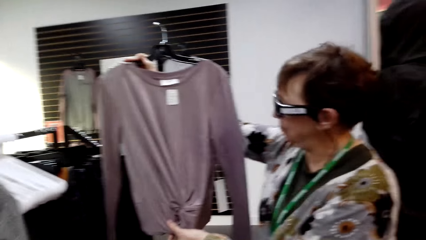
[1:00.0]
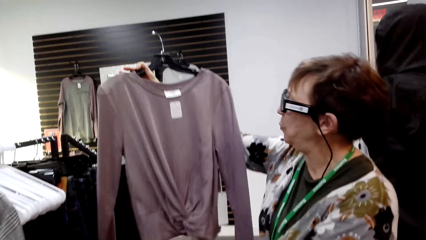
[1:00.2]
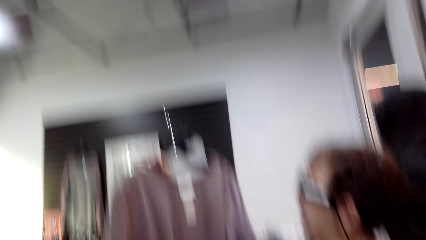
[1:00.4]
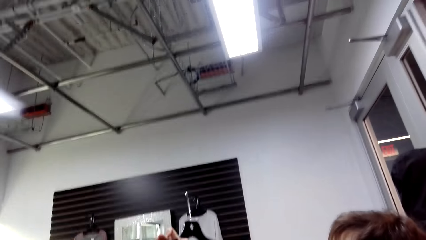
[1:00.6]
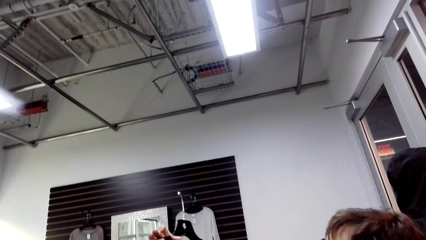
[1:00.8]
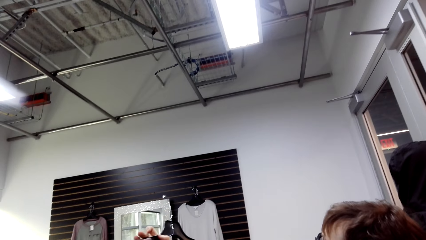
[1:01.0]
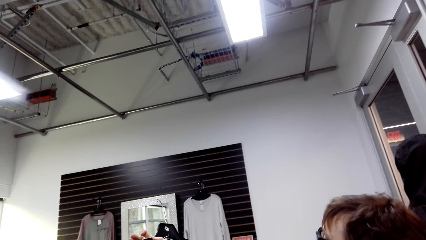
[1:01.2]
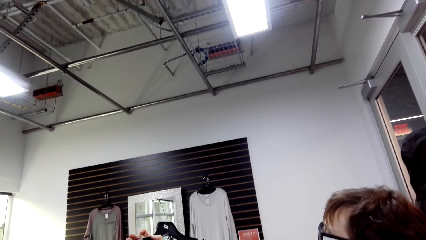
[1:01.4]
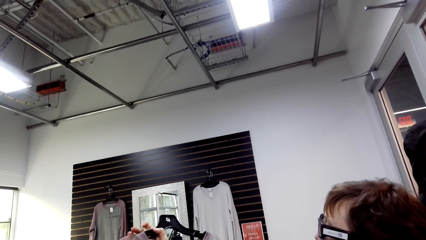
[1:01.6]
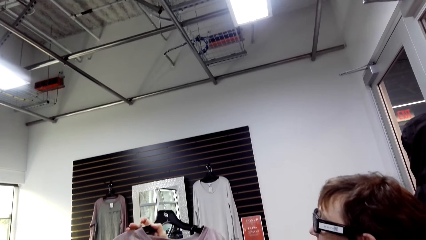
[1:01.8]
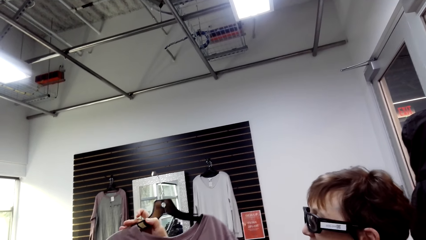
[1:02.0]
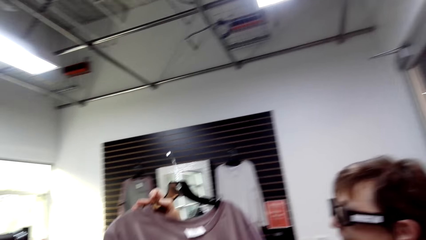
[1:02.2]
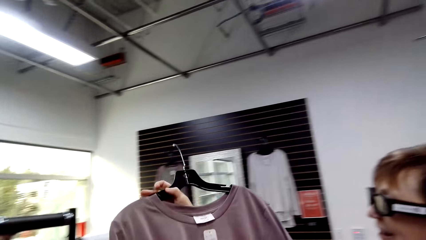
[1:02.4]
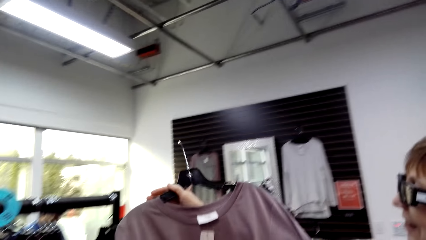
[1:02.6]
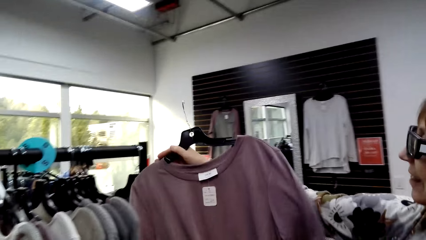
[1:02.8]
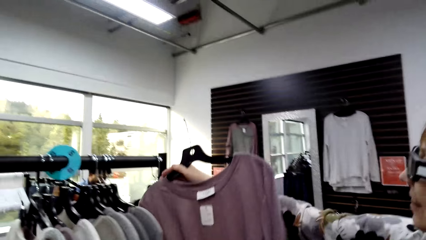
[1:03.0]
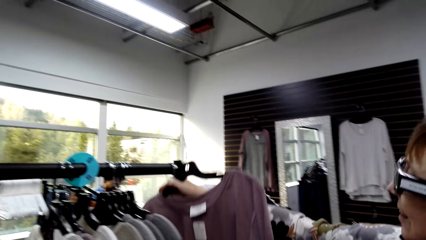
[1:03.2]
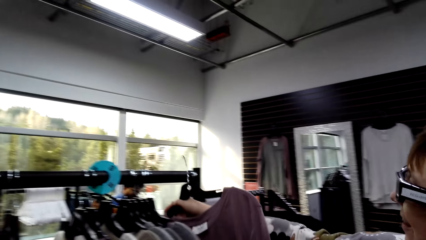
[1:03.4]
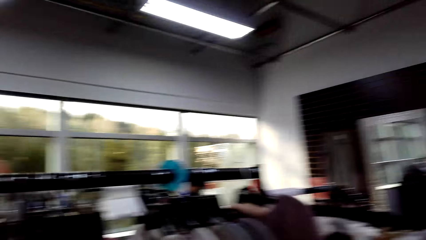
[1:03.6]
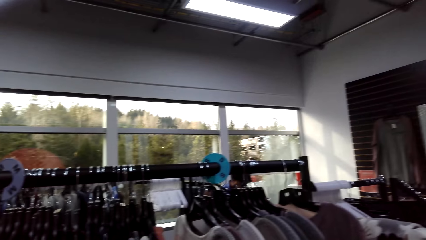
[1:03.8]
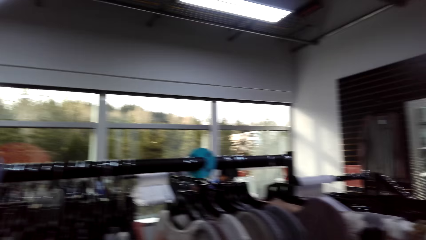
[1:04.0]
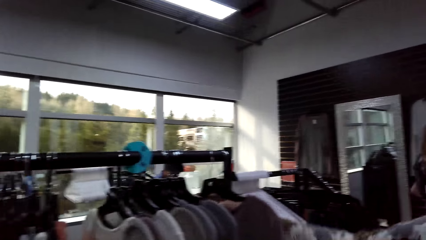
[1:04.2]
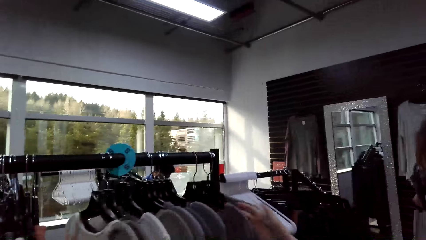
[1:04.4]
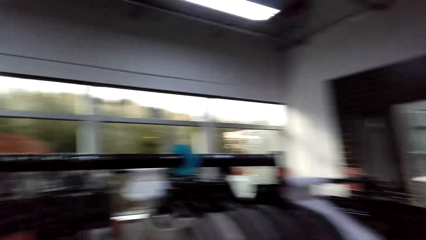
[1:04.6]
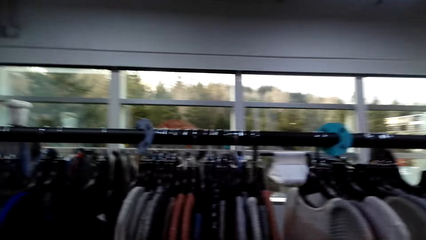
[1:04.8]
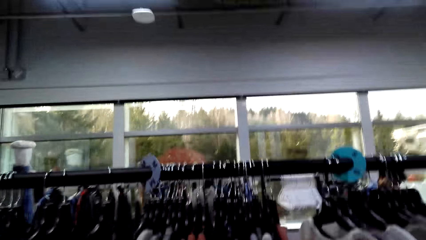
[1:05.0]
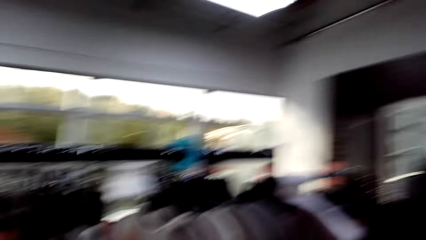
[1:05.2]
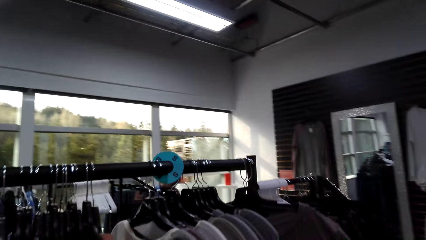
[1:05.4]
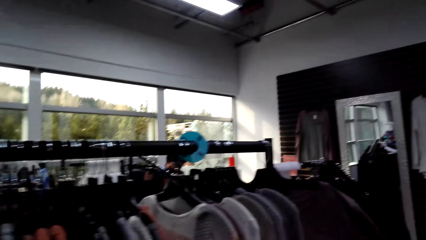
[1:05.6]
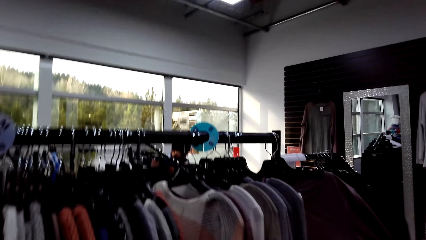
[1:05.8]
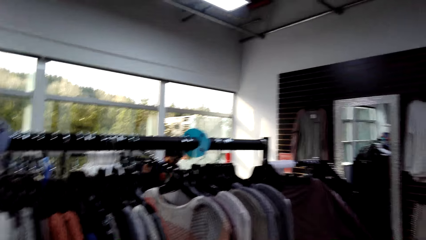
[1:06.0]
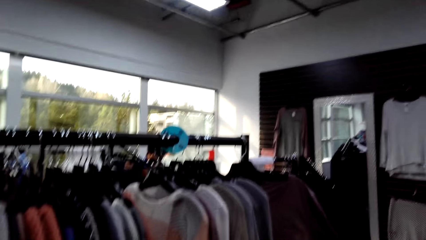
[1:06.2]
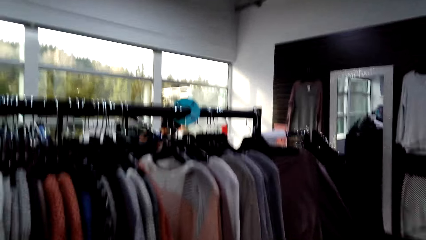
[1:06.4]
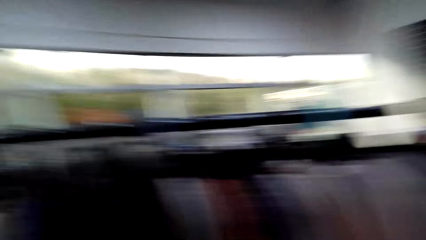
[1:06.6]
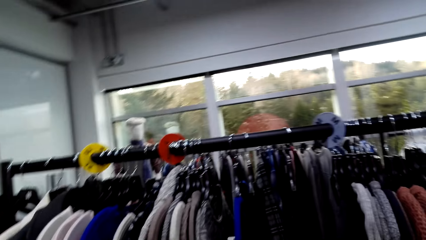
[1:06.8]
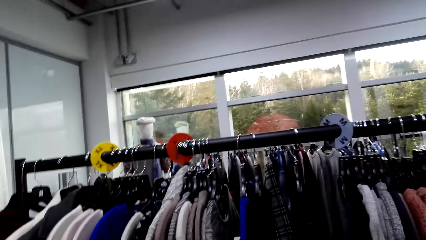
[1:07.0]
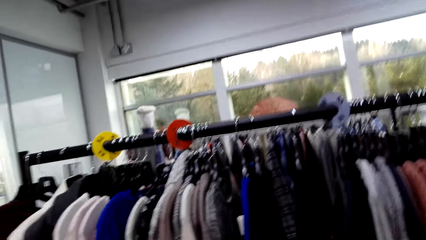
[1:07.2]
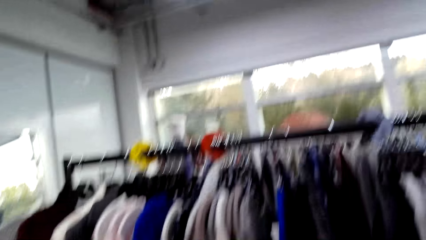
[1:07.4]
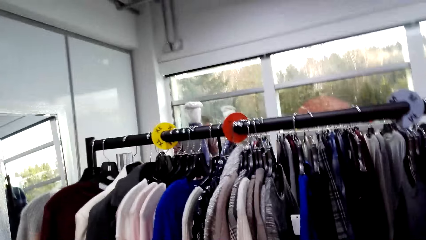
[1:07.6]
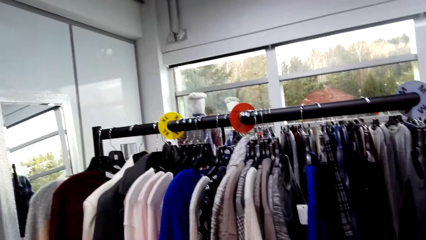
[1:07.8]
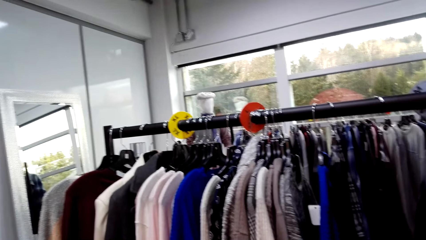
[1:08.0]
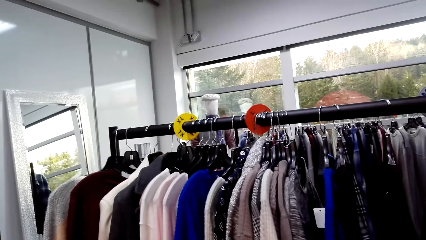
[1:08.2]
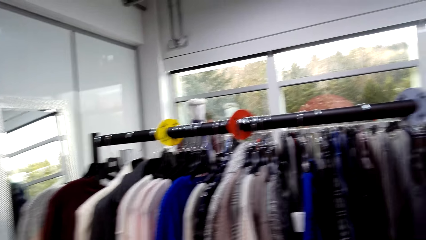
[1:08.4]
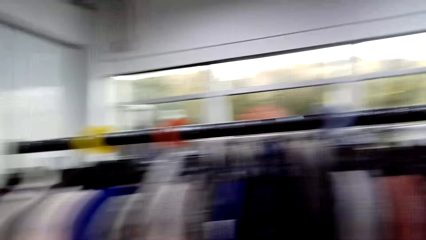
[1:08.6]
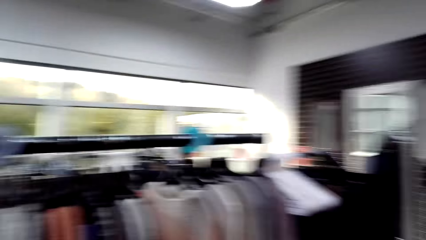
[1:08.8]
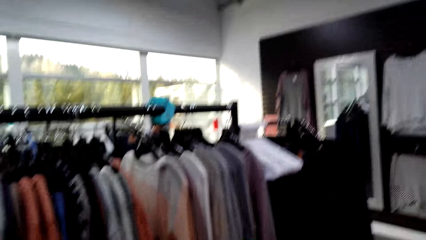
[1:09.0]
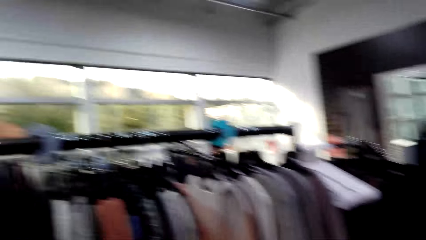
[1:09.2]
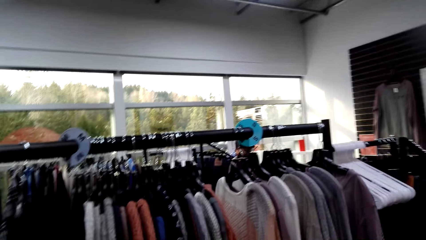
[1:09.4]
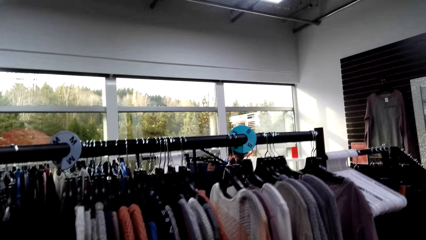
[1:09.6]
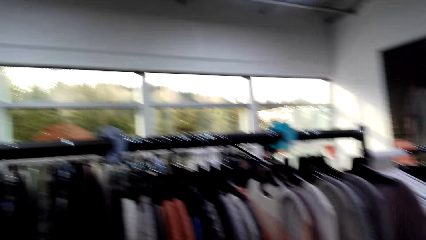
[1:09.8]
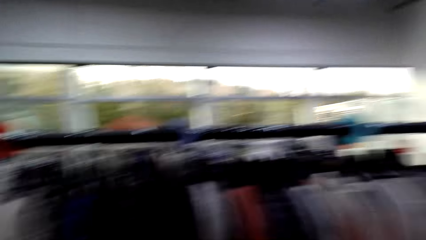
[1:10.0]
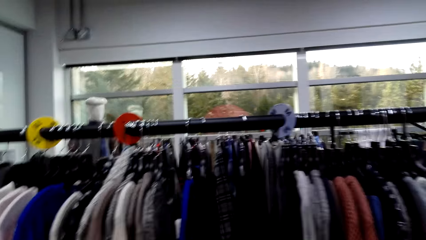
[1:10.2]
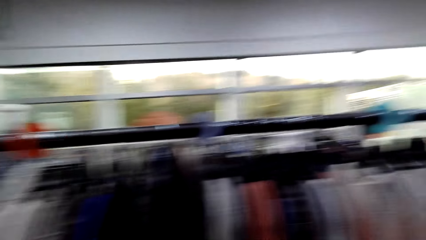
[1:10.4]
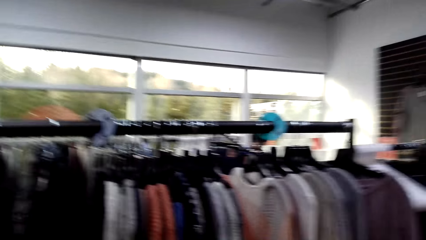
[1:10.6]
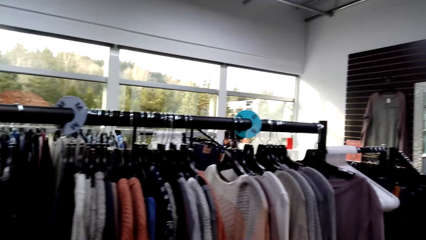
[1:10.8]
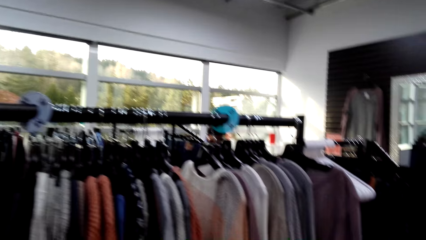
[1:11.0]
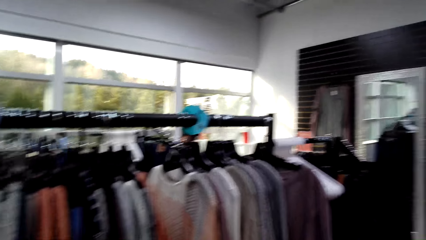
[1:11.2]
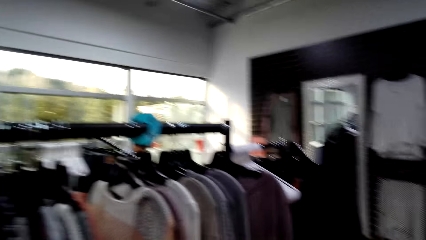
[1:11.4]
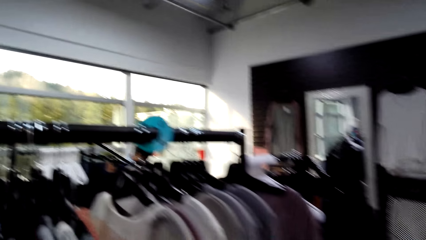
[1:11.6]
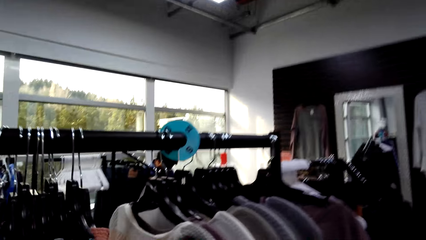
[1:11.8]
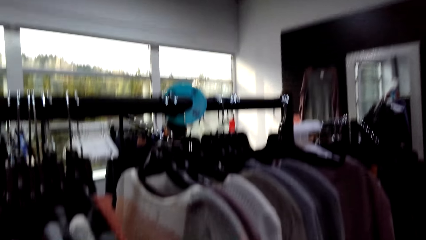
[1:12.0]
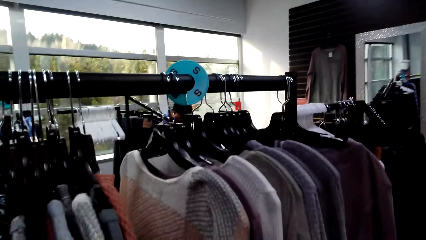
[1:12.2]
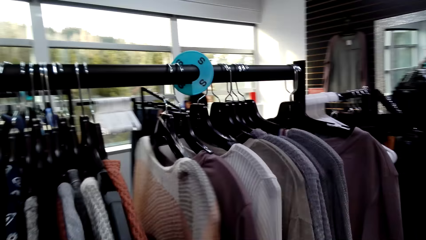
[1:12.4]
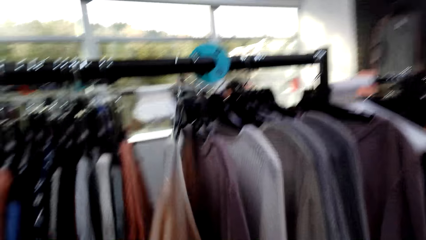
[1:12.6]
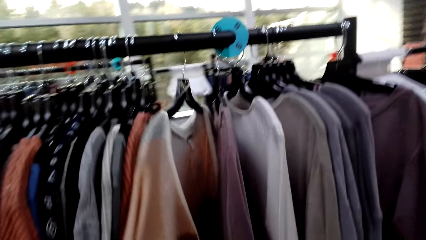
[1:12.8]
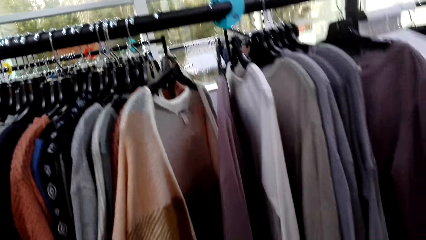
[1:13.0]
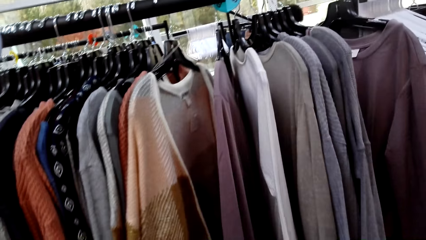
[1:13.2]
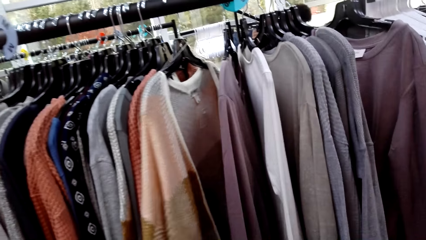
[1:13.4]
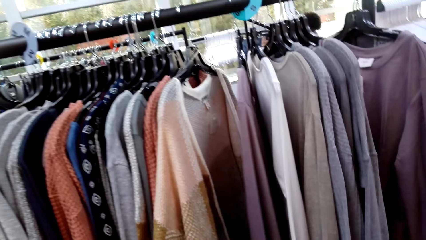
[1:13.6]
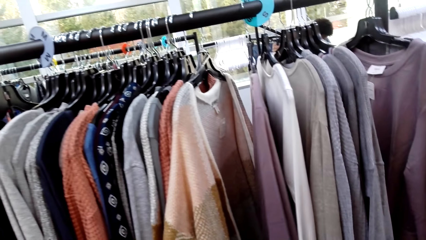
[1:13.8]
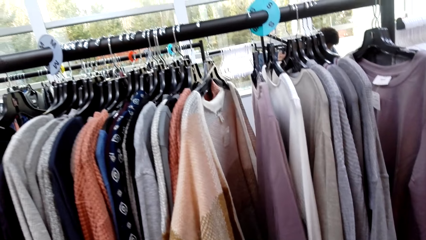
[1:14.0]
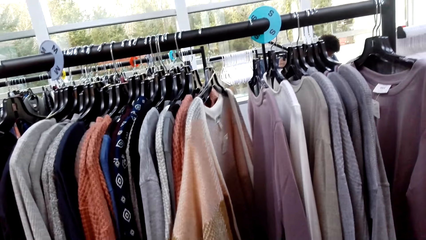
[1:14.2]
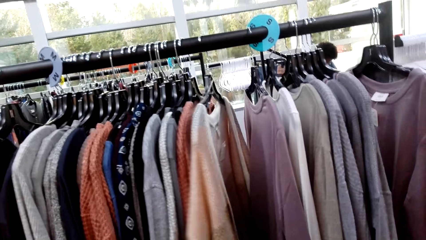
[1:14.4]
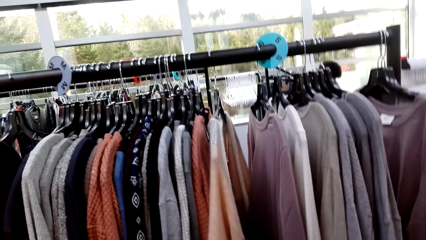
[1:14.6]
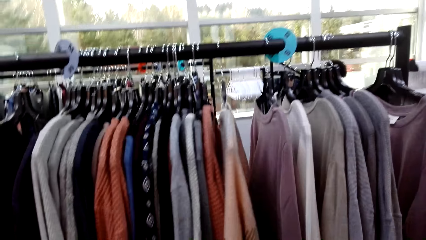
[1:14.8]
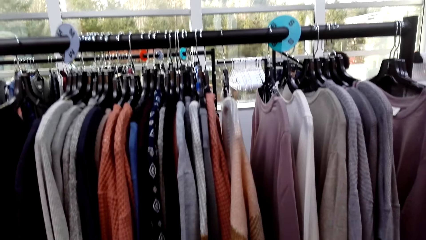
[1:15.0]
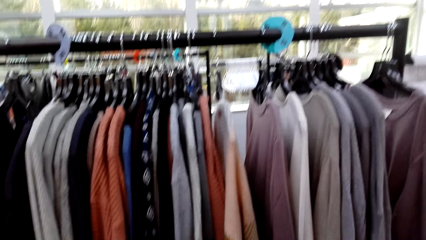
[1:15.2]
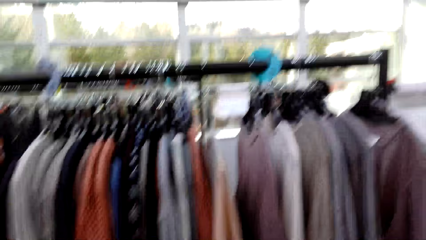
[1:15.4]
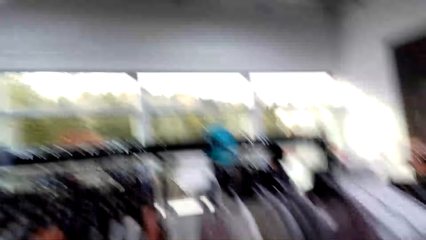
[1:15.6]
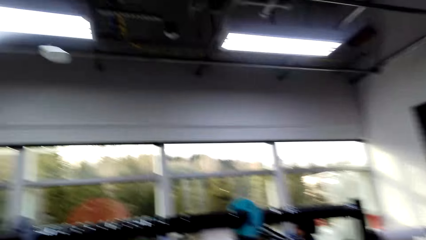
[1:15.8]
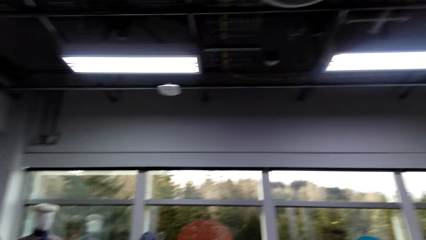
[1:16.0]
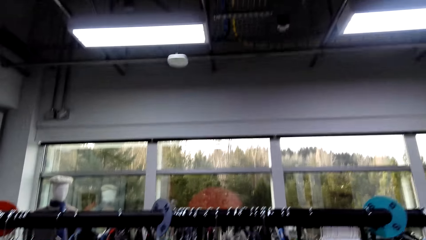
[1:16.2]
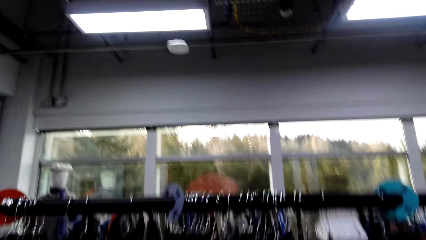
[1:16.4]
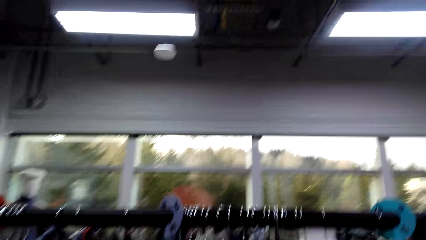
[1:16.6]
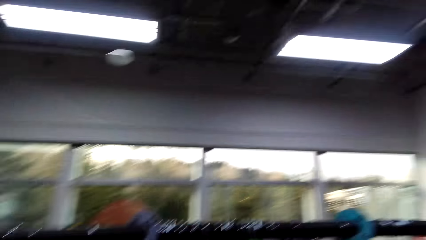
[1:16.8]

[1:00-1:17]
A lady touches apparel. She hangs the apparel on a display stand. The camera wearer holds apparel. They look at clothes on the rack.
